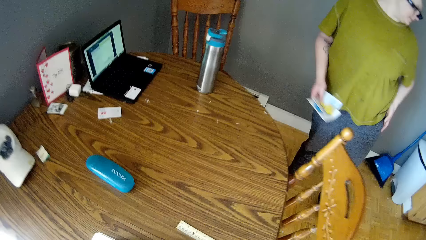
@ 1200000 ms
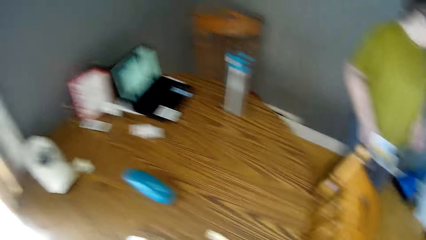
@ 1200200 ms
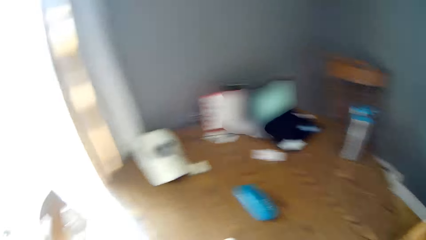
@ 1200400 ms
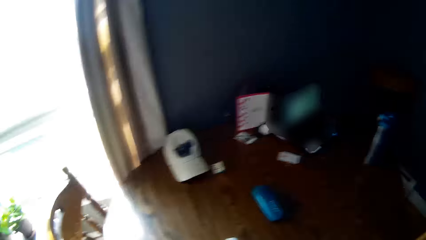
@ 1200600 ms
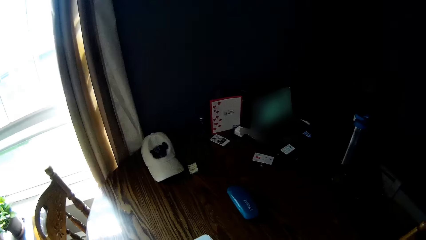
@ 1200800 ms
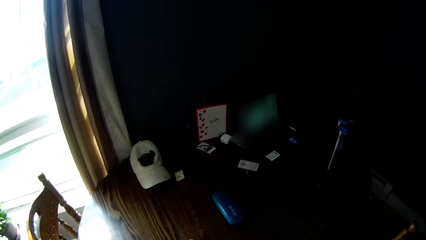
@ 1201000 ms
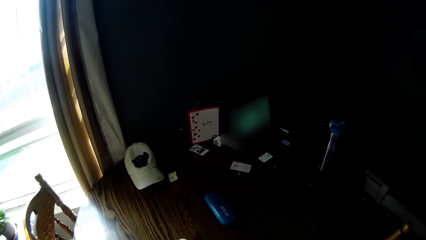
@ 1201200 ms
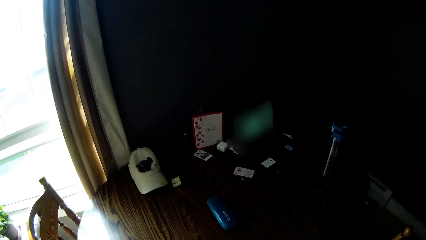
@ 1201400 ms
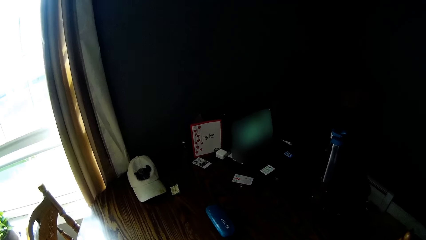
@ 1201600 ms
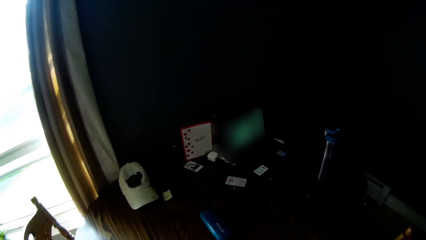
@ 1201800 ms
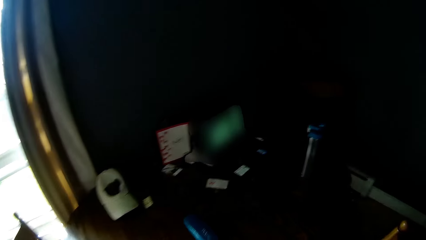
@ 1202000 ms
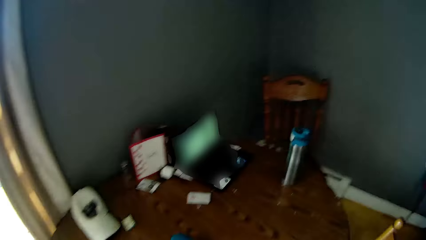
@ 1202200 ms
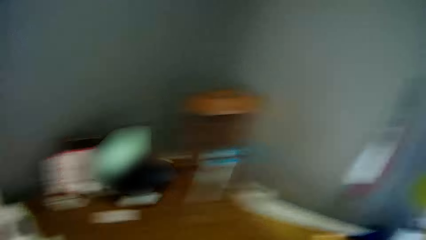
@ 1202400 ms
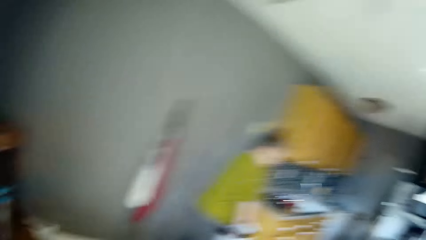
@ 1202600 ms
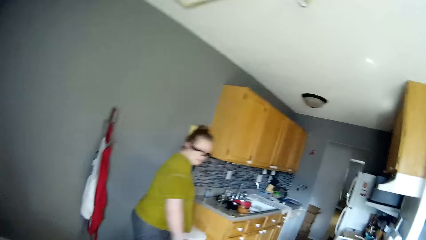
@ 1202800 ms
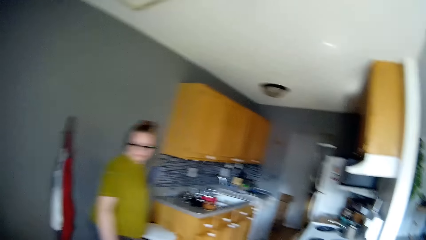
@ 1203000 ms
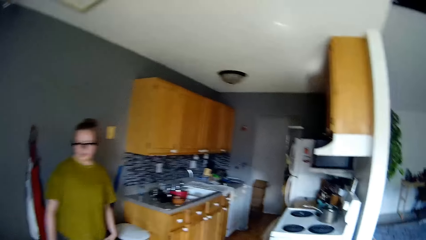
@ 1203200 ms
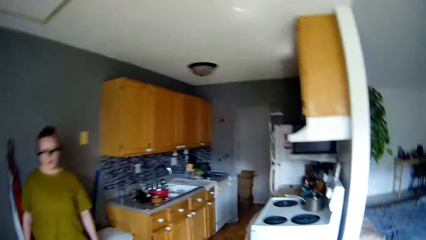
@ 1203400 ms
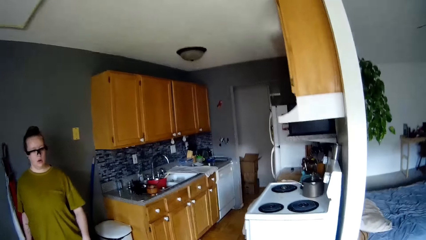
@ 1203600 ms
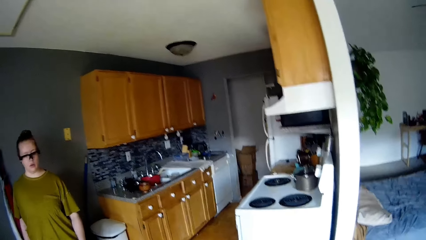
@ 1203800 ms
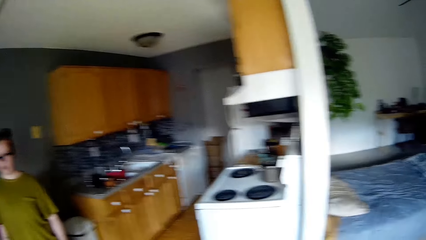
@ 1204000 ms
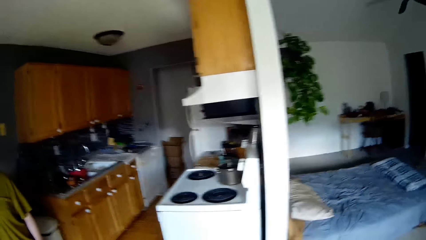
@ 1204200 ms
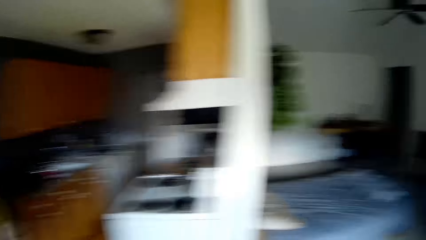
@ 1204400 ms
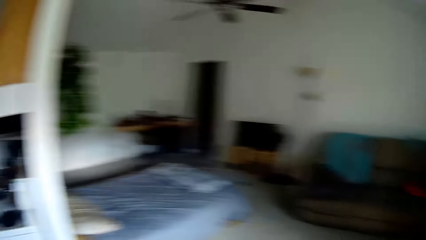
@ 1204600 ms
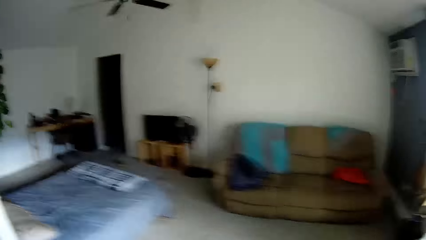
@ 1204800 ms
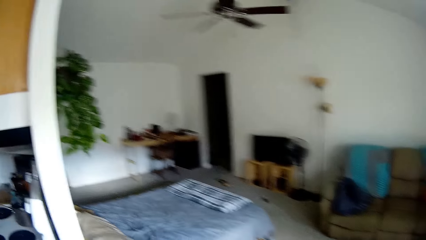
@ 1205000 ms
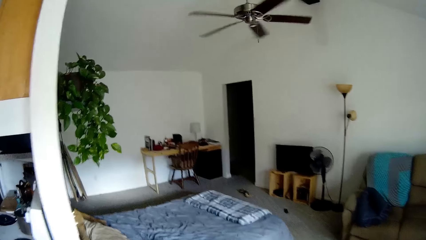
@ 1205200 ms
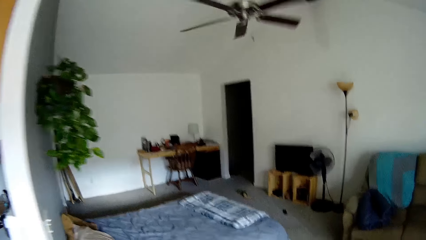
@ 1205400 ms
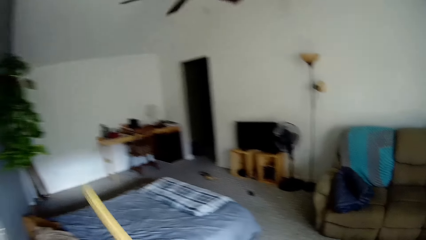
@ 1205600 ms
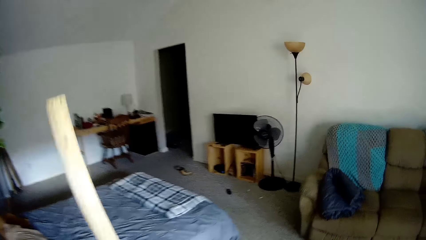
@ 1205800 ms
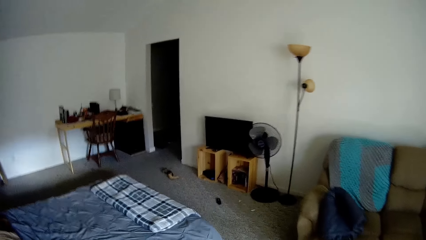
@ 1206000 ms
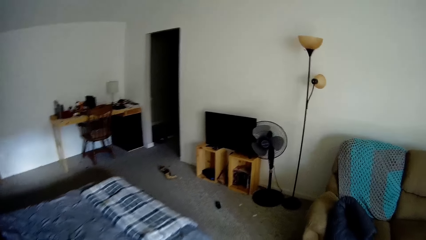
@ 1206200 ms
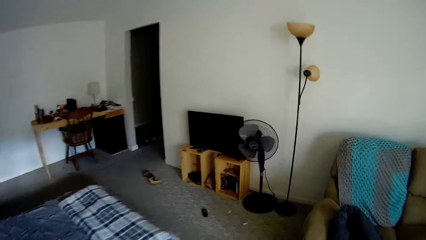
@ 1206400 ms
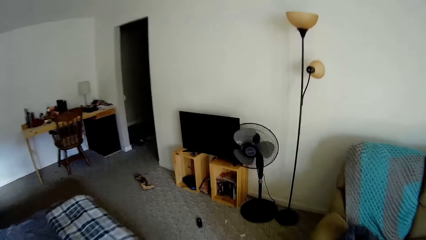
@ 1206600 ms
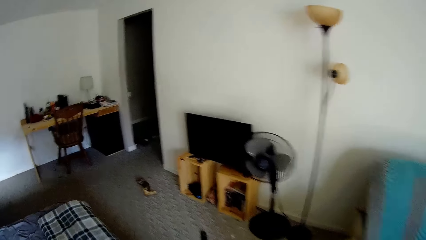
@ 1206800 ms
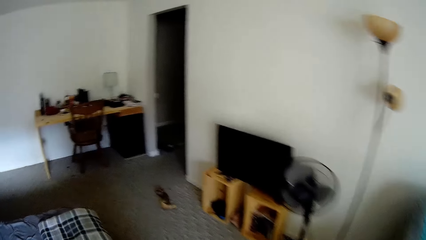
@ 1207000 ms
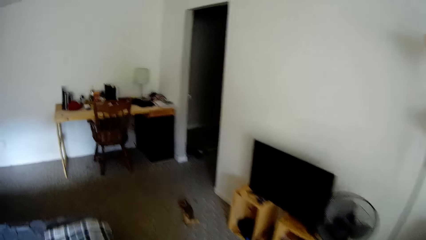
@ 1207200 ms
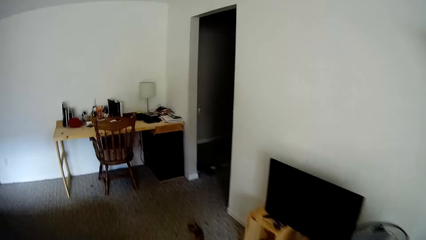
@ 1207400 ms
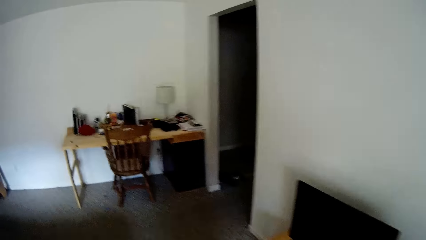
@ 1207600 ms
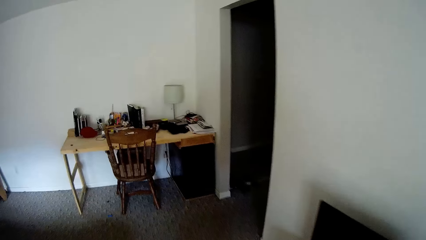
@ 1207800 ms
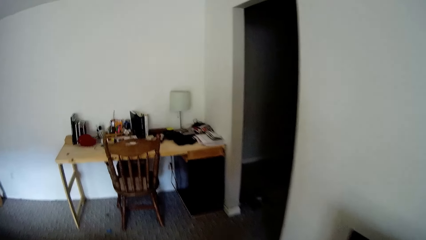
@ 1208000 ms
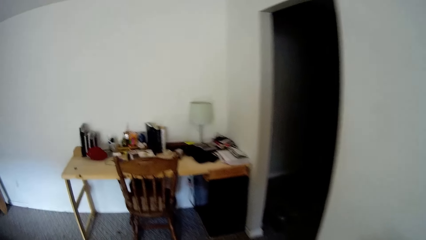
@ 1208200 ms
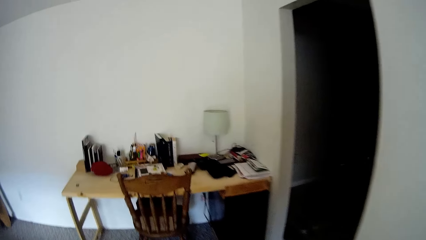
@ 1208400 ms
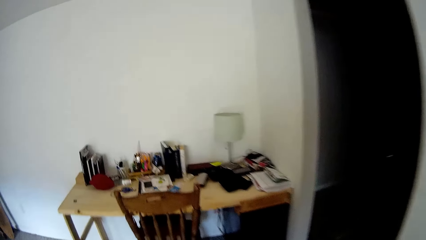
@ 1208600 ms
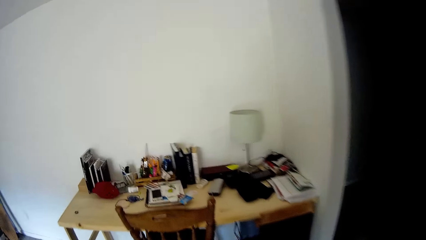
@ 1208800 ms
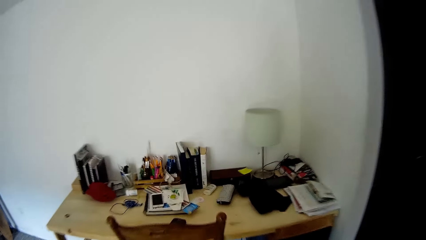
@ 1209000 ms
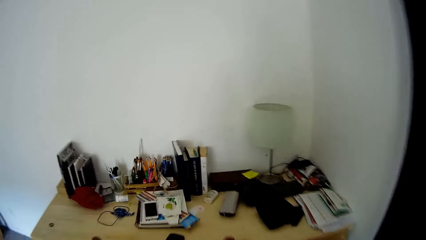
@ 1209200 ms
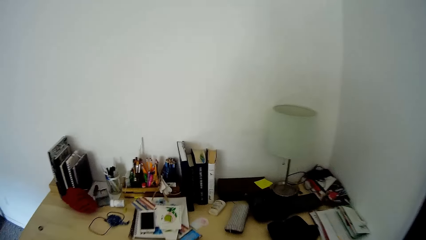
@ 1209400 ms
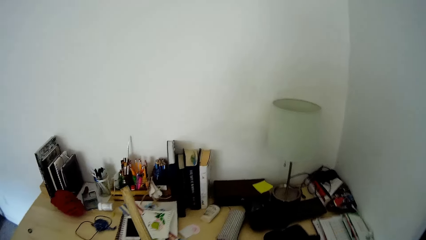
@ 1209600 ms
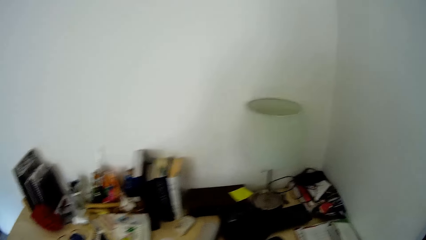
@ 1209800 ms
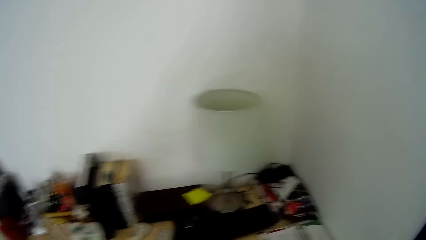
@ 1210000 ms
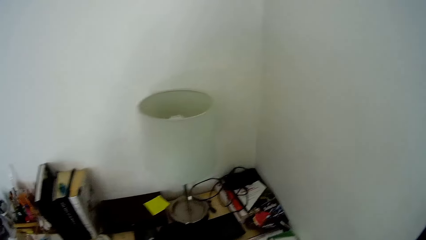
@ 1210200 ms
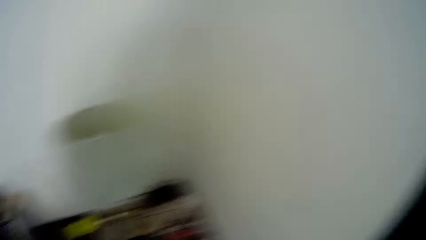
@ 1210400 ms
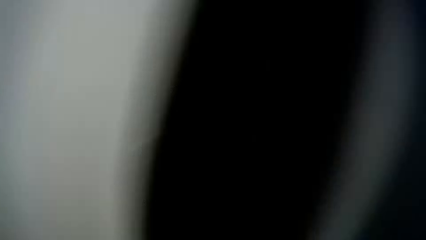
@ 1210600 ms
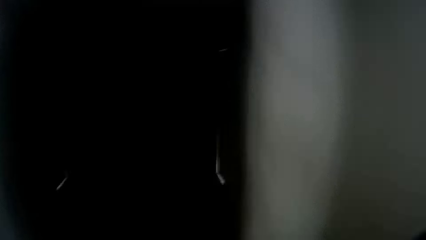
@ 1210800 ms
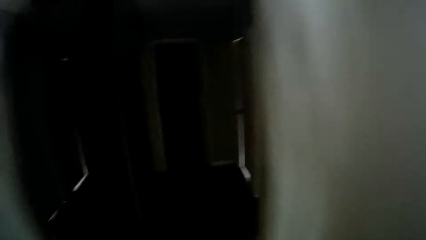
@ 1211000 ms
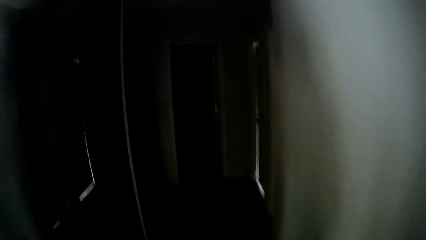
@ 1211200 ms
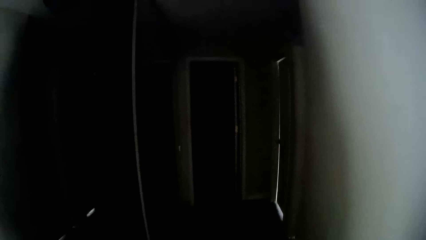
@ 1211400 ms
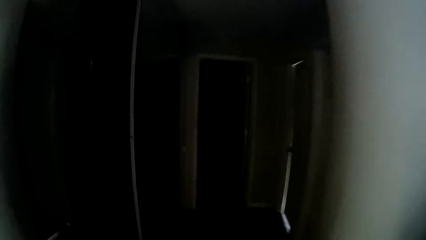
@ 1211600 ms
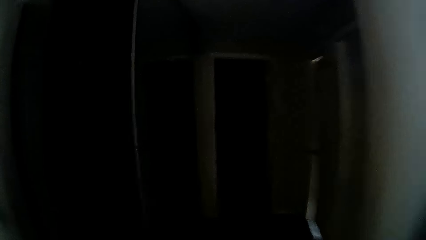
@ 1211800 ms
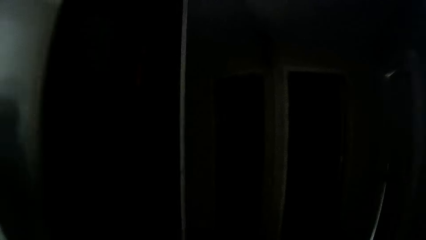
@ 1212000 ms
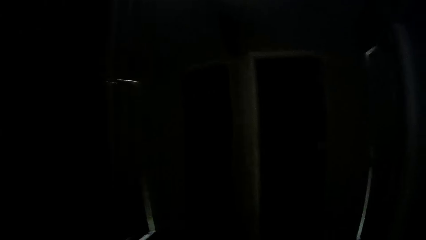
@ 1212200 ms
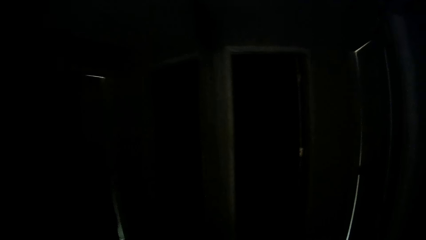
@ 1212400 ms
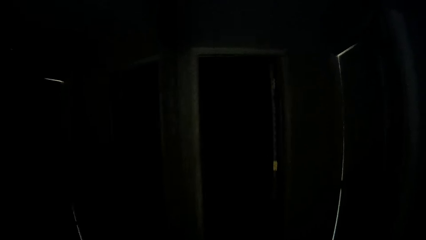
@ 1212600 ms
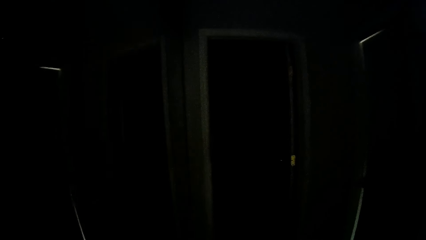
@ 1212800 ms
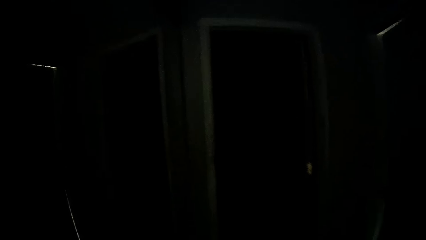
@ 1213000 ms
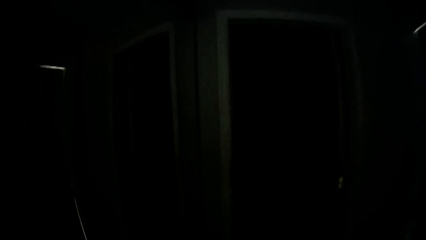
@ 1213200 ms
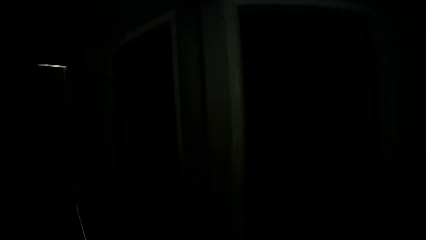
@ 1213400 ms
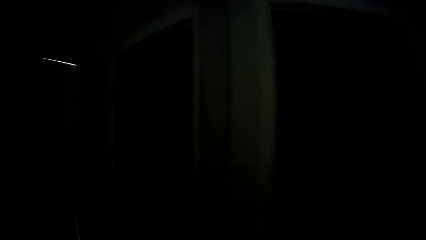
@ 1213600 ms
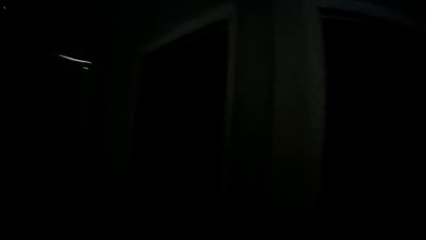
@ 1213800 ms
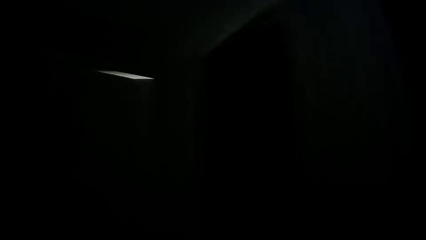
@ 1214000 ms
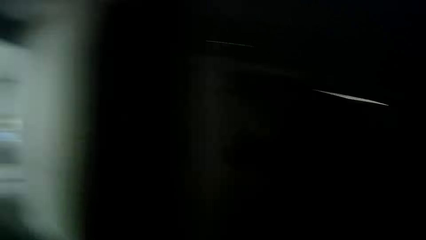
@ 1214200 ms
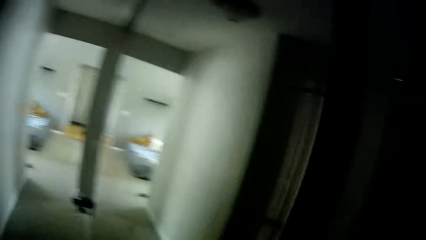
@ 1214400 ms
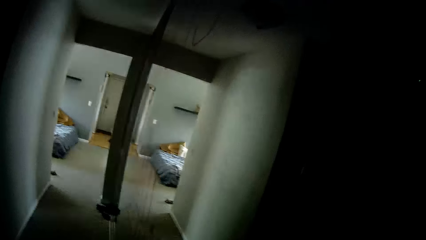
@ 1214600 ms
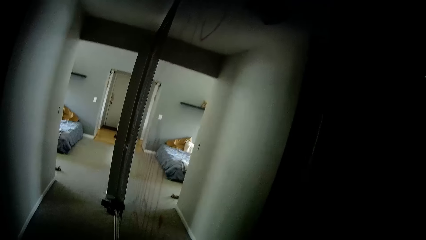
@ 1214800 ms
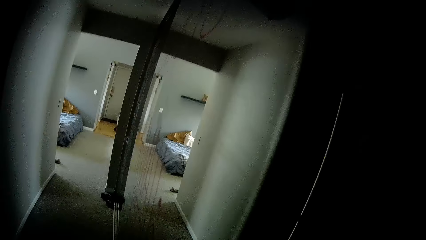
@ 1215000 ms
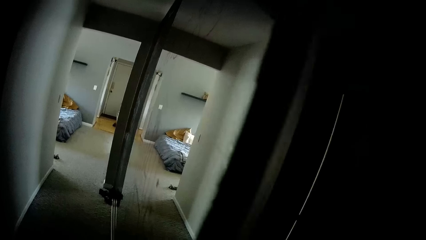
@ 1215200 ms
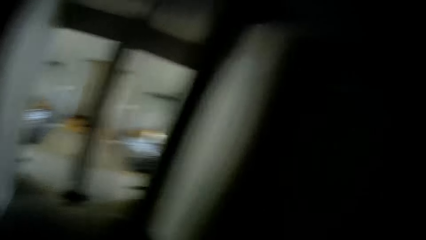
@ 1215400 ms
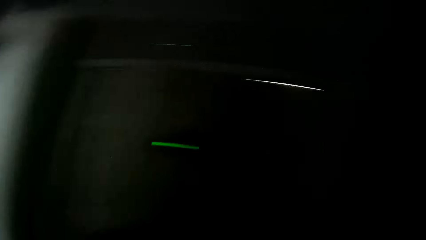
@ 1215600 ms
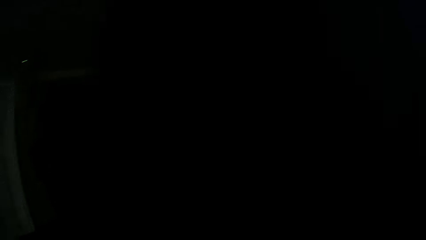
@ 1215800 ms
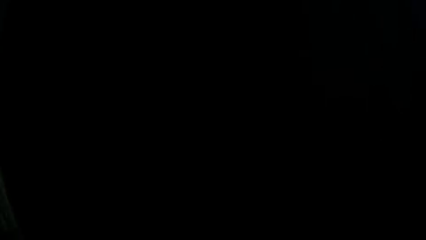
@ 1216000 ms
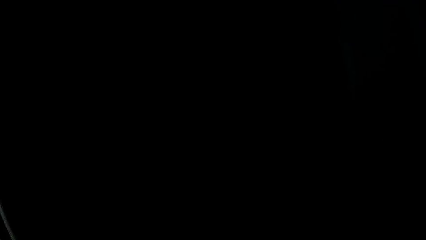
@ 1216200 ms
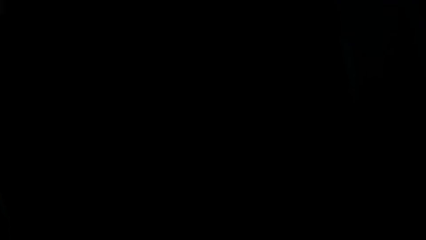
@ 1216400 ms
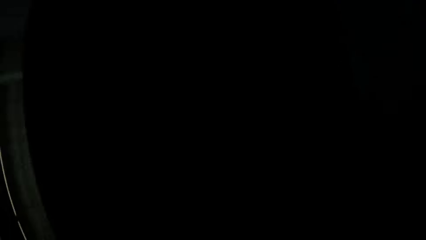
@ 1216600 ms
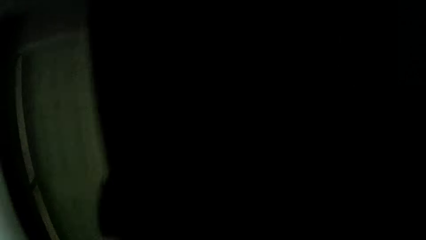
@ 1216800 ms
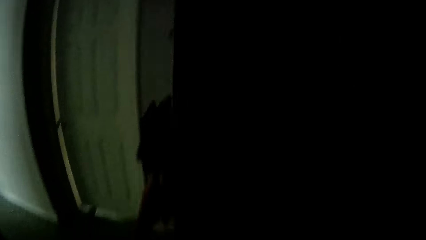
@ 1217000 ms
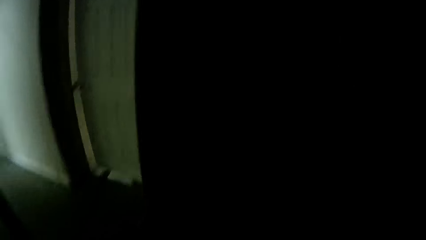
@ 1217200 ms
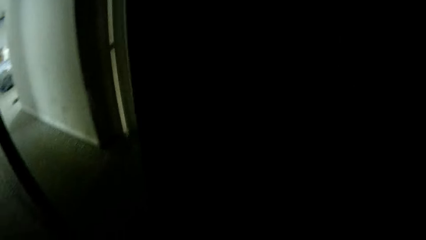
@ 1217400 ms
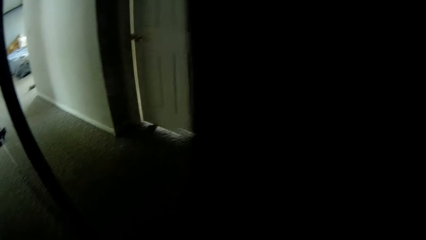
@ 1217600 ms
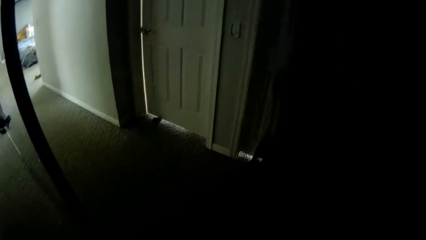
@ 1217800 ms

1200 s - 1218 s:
The camera wearer speaks to a lady. The lady walks in the room. The camera wearer walks around the house. They move something. They put a ruler on the table. They walk to a closet. They stand at a working station. They walk in the house. They speak to the lady. They open the closet door.
